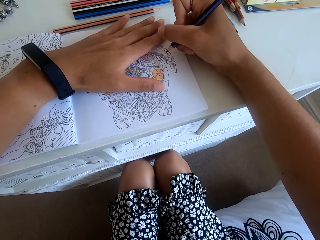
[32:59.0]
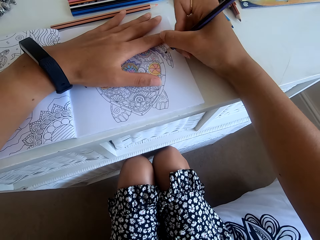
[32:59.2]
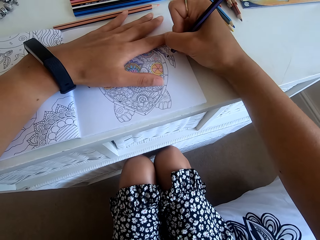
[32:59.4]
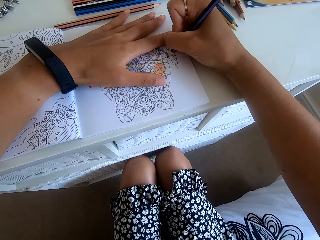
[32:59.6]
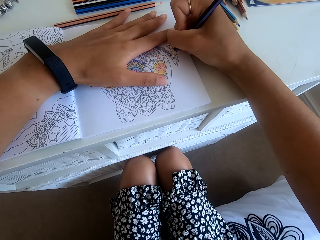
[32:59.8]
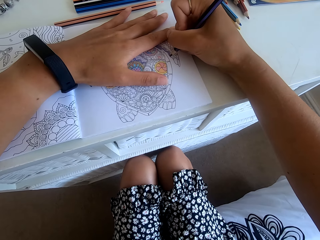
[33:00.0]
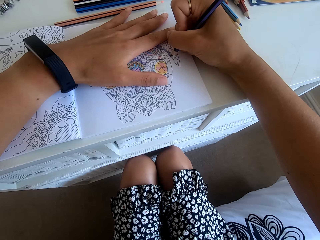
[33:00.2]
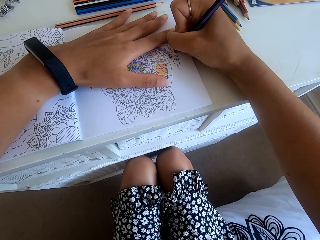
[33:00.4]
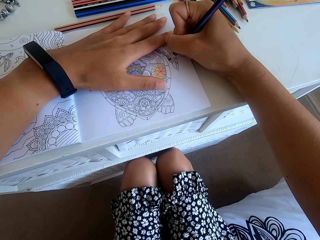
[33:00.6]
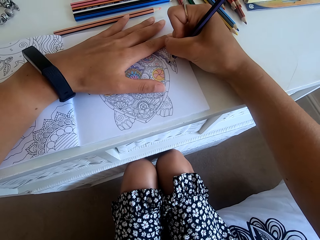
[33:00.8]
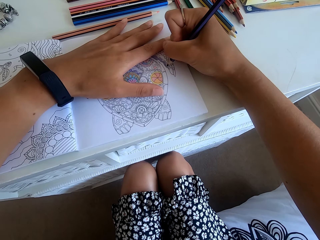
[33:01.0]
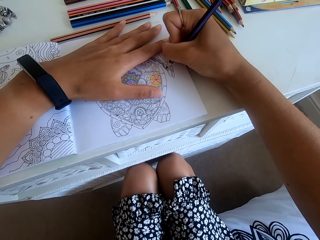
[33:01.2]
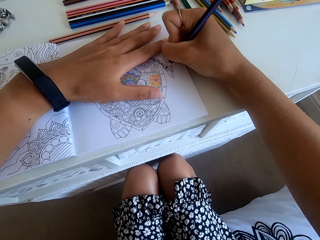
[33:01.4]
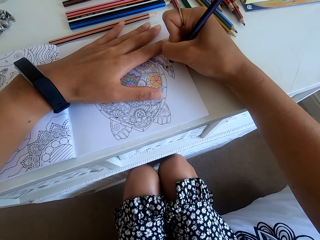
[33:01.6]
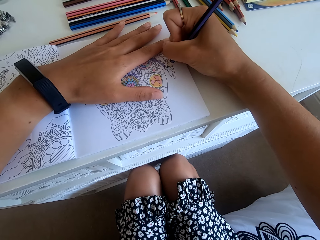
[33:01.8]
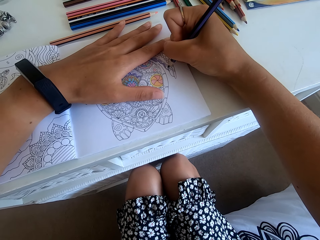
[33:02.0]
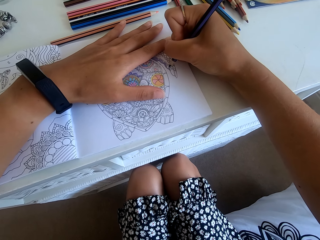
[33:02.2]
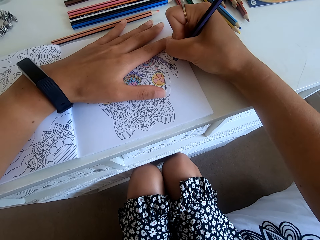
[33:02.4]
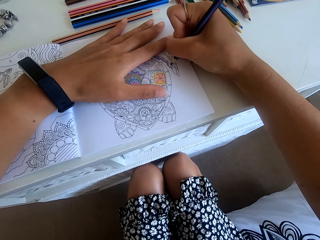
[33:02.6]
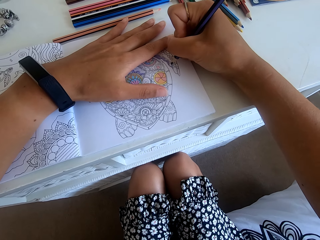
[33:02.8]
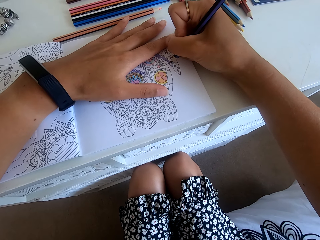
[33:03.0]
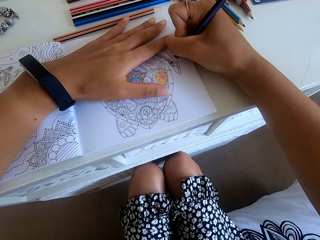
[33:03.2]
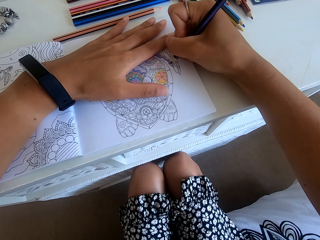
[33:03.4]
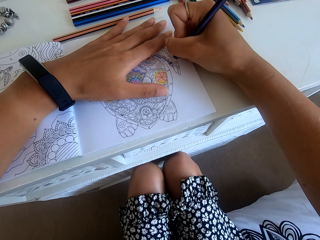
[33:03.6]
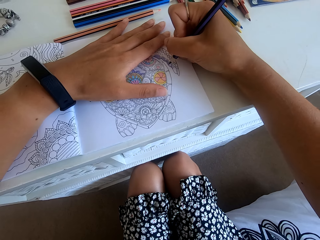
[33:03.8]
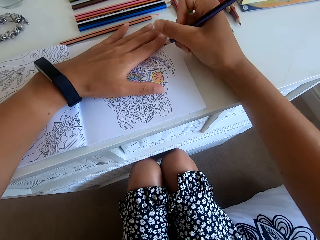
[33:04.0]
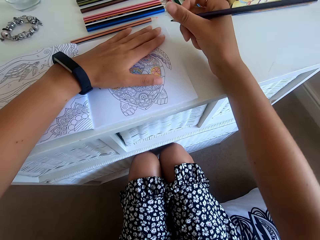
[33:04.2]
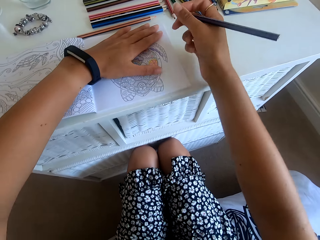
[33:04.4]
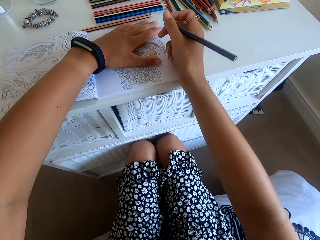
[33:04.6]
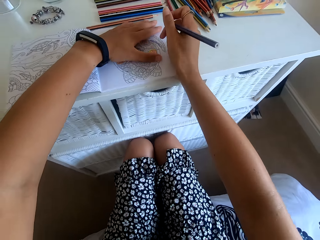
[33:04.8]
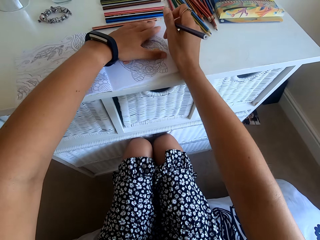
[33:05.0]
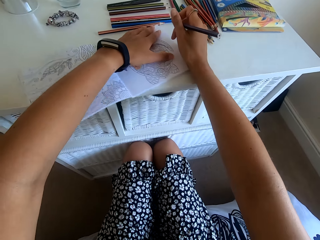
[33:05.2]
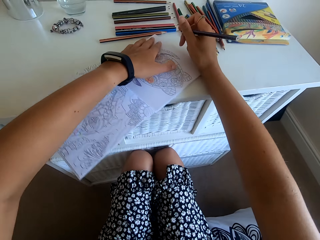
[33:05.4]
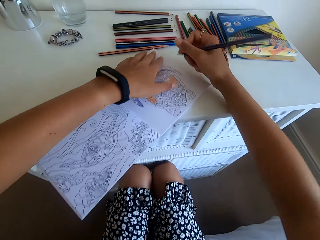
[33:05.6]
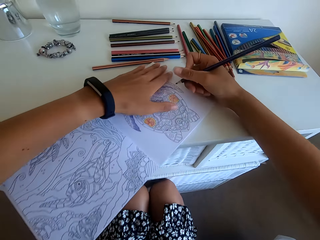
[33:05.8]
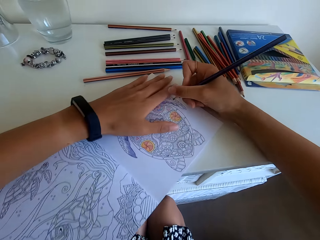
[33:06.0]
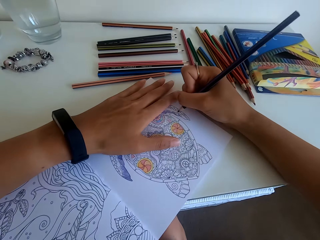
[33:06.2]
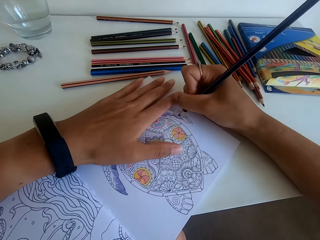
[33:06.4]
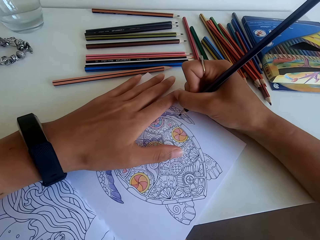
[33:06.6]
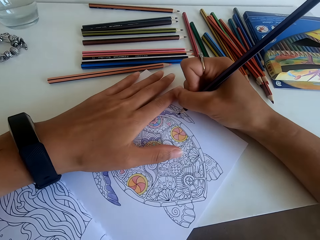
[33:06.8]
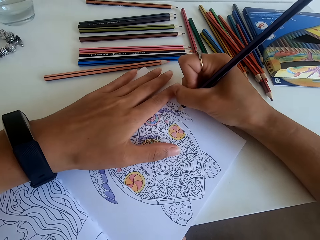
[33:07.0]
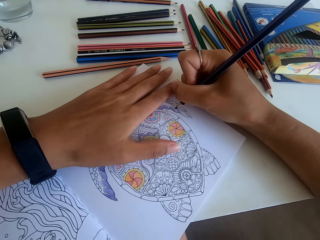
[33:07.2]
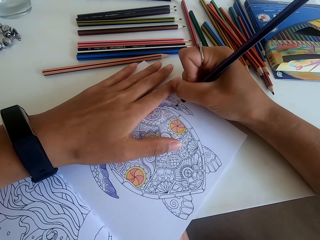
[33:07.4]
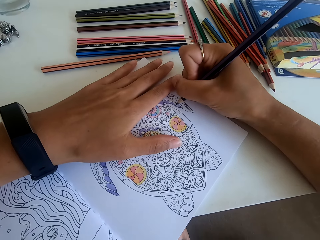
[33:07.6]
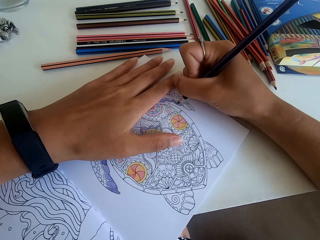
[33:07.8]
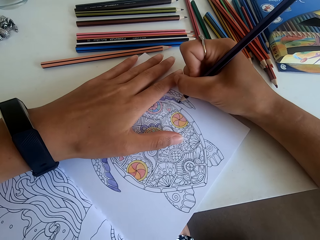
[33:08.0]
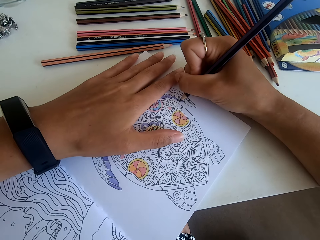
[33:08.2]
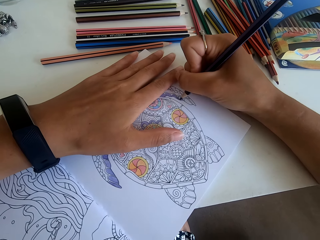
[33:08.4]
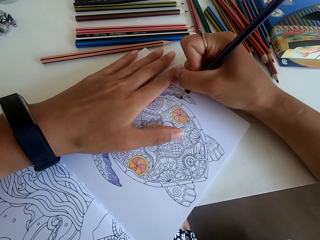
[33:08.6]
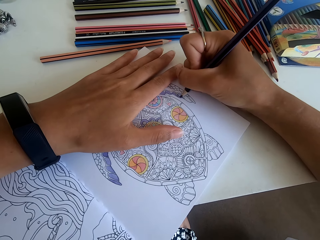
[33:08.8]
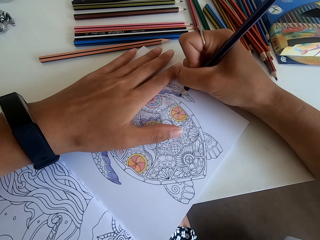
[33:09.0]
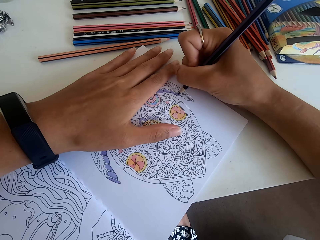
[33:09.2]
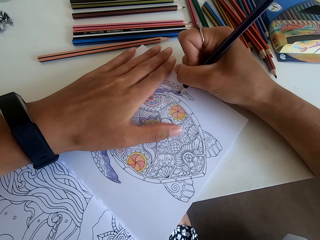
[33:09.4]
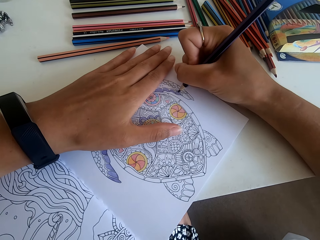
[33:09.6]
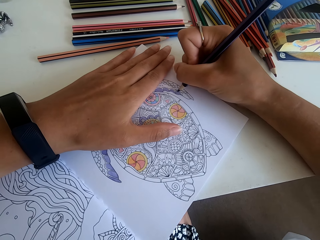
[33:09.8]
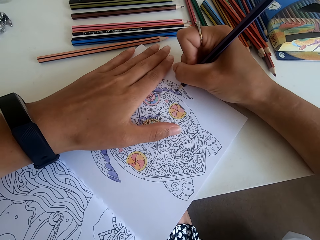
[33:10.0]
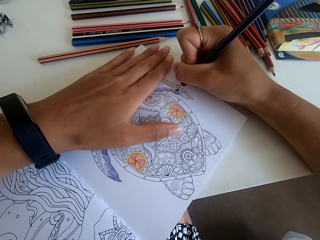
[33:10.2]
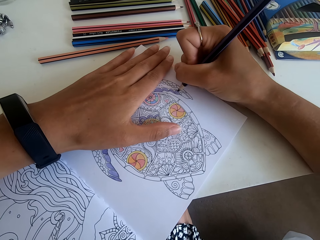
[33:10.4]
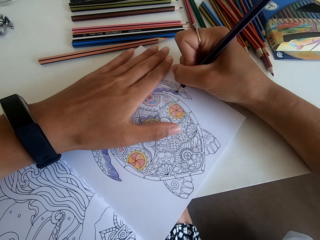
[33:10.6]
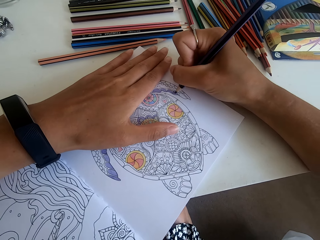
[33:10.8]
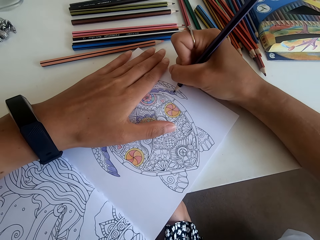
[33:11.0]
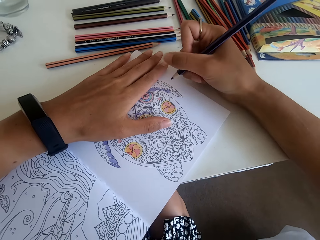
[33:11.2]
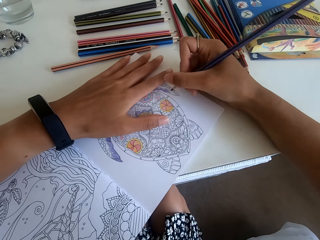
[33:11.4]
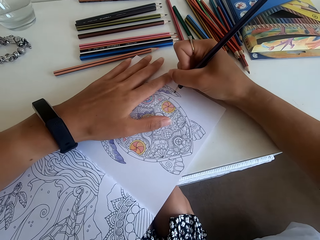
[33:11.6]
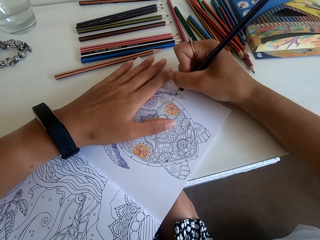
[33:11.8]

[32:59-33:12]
The camera wearer rotates the book with the right hand. They color the picture on the book with the color pencil.

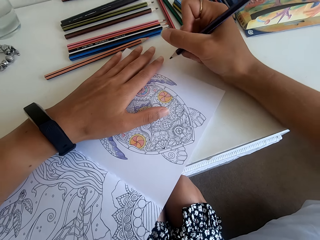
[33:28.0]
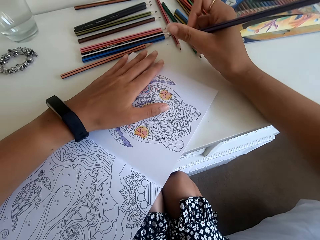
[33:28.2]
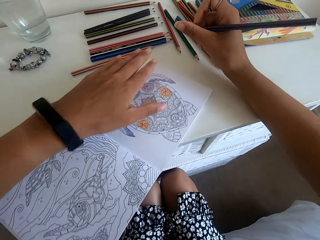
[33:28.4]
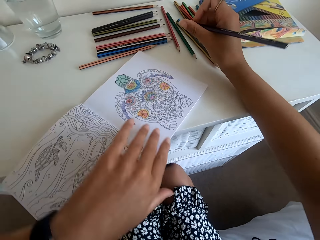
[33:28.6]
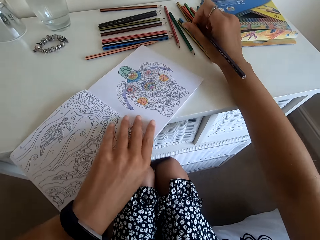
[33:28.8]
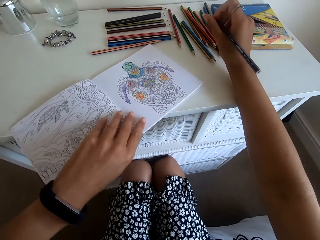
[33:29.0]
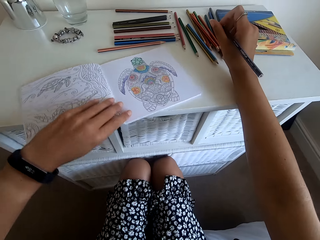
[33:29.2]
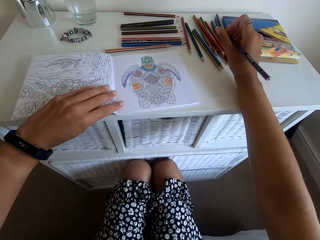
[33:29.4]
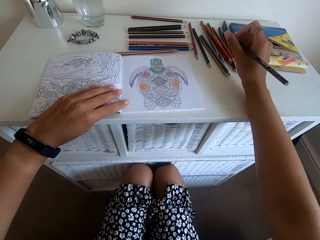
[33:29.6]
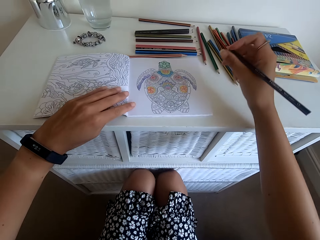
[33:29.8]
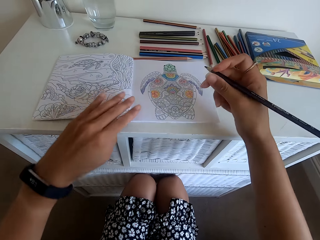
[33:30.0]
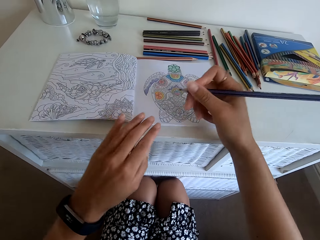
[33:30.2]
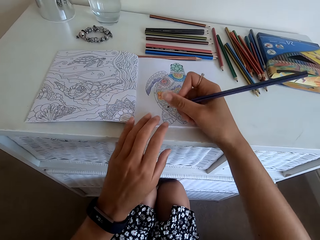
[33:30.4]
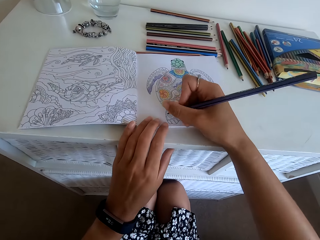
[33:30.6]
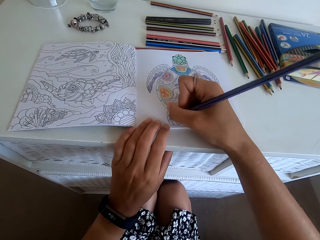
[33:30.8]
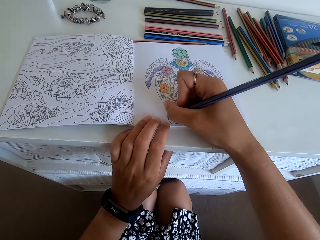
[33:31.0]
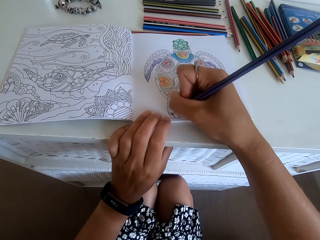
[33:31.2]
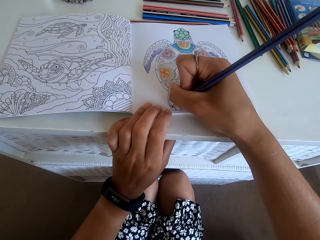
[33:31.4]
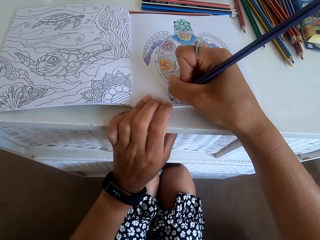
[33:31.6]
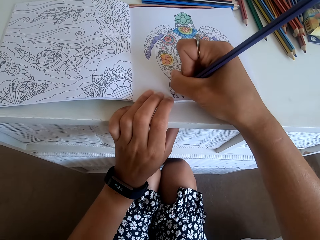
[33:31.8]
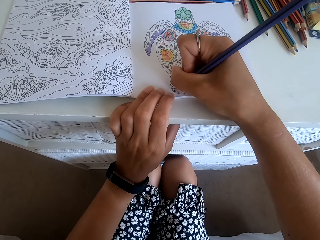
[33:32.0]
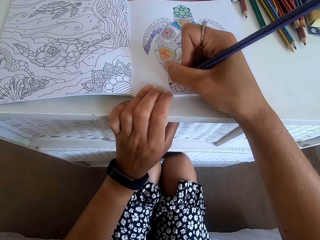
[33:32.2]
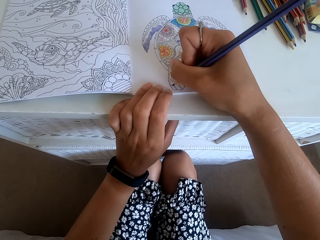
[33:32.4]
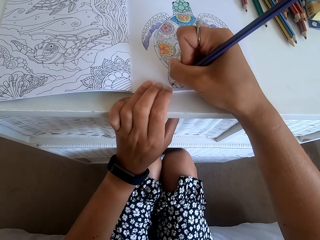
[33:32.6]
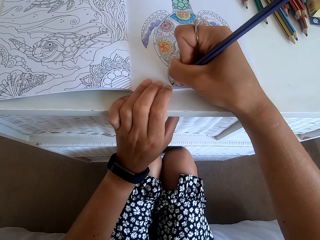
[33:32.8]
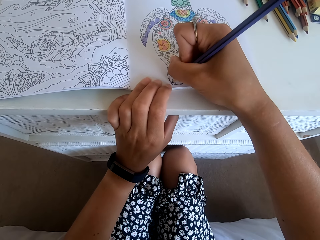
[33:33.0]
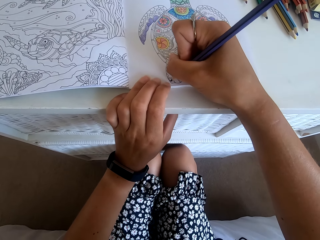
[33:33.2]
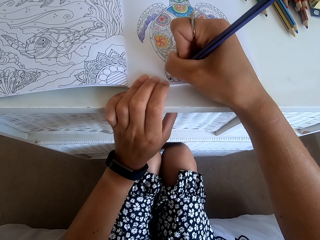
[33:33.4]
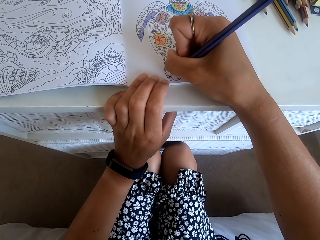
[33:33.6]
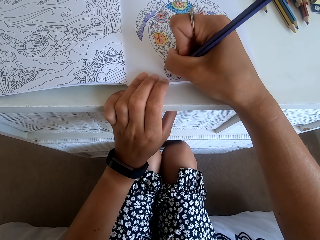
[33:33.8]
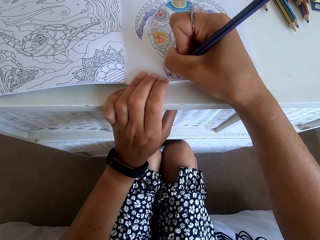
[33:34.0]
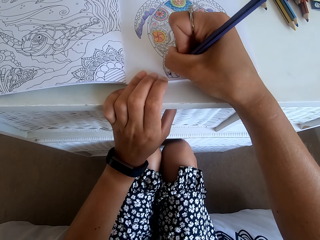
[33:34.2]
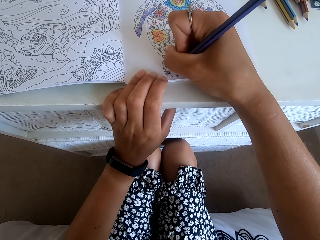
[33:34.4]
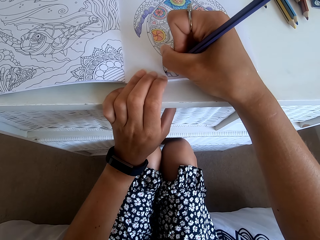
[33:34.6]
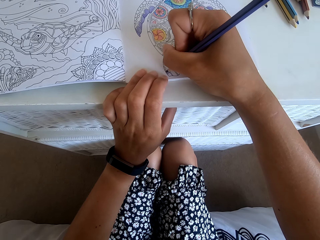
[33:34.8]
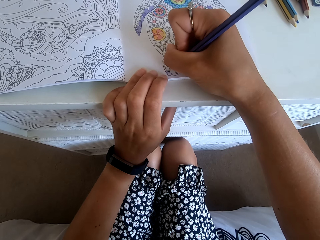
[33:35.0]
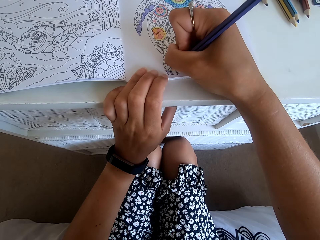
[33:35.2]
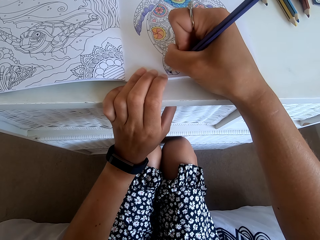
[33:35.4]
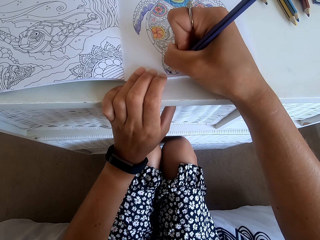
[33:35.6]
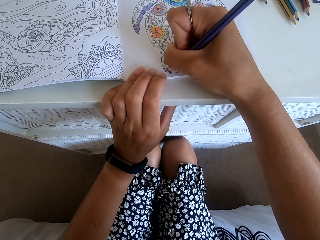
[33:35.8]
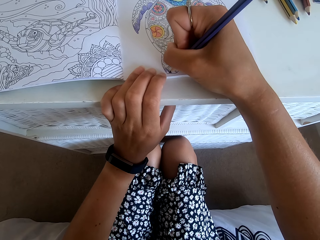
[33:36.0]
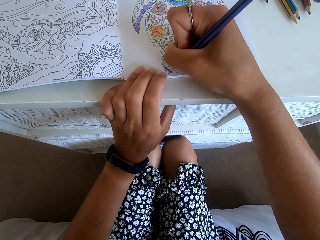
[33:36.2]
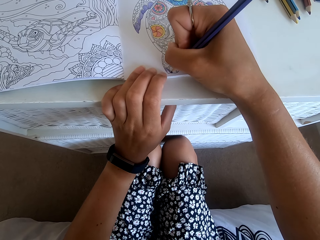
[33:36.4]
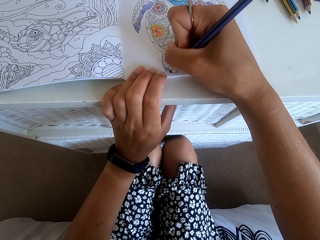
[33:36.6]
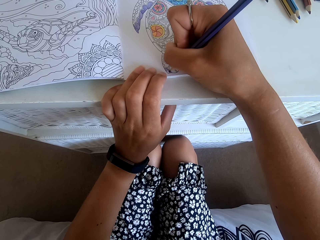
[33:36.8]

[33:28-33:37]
The camera wearer rotates the book with the left hand. They color the picture on the book with the color pencil.
